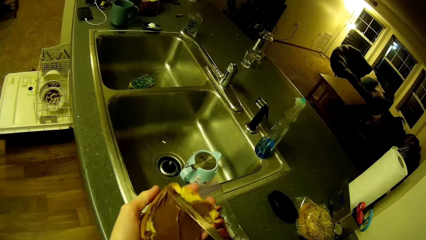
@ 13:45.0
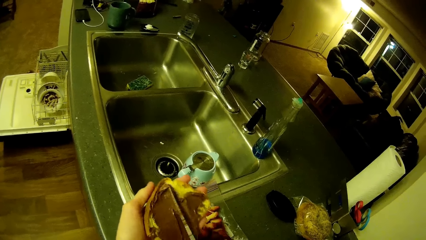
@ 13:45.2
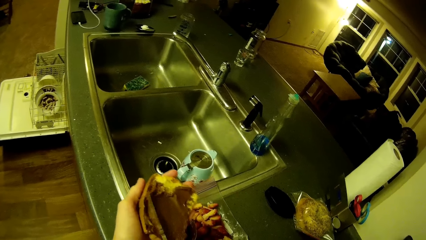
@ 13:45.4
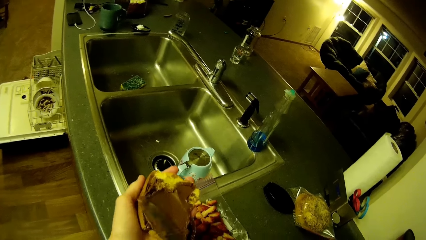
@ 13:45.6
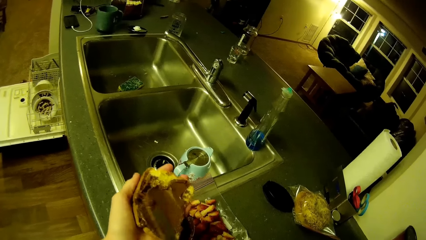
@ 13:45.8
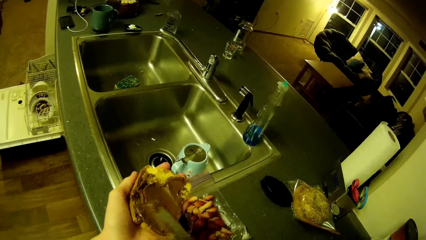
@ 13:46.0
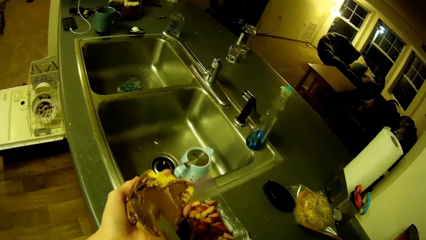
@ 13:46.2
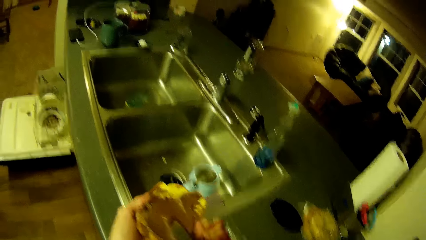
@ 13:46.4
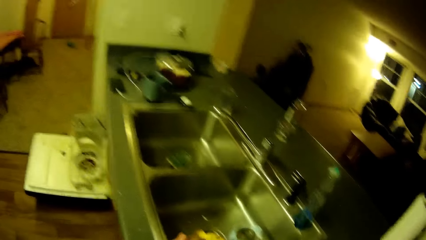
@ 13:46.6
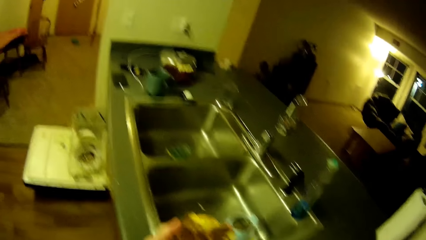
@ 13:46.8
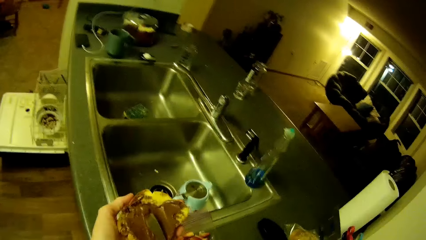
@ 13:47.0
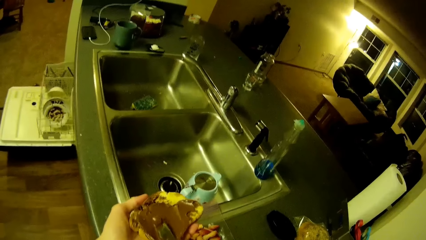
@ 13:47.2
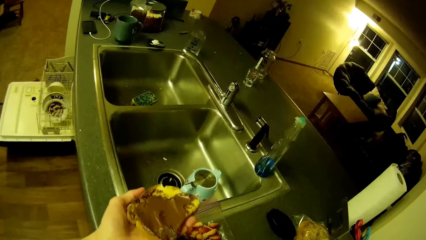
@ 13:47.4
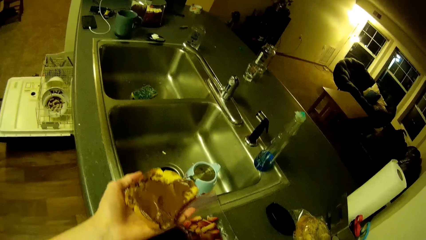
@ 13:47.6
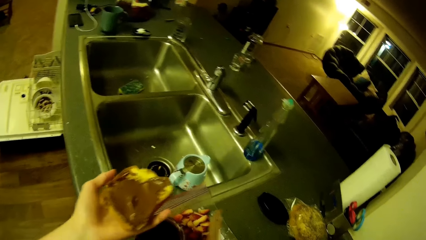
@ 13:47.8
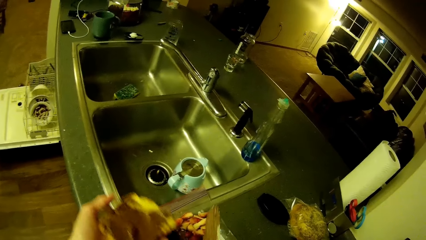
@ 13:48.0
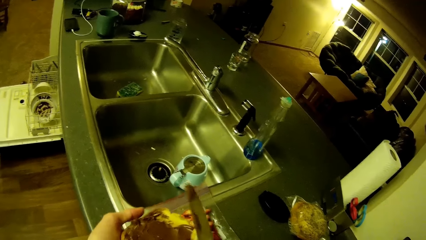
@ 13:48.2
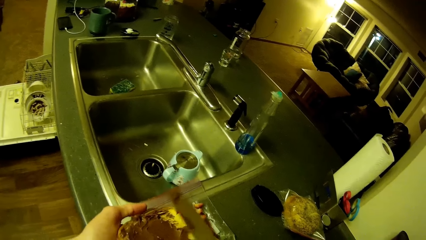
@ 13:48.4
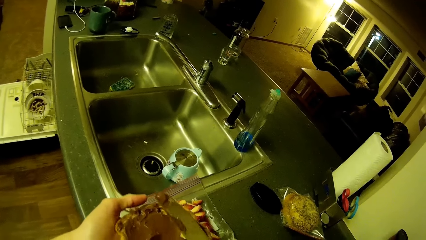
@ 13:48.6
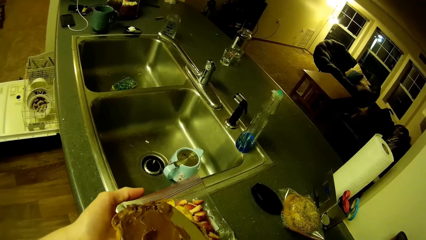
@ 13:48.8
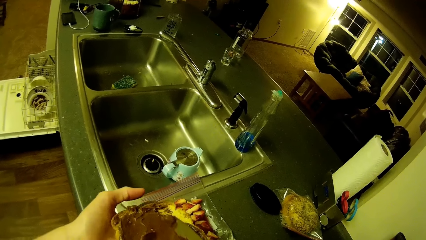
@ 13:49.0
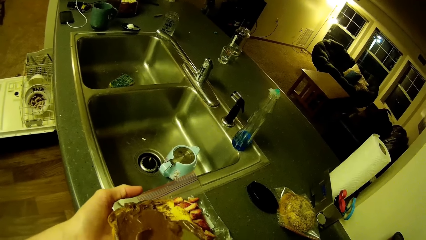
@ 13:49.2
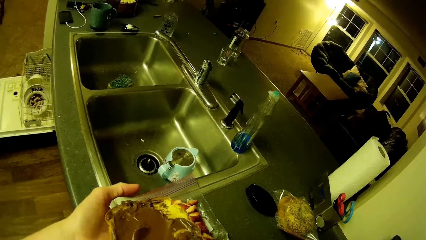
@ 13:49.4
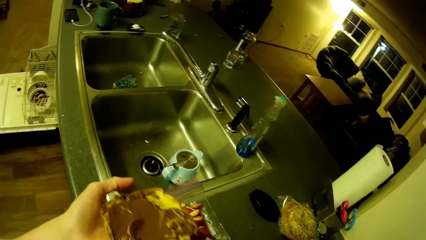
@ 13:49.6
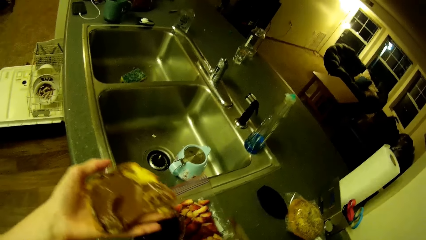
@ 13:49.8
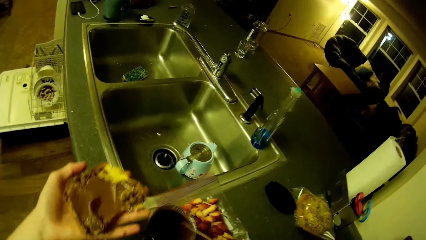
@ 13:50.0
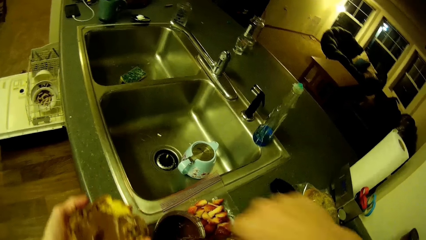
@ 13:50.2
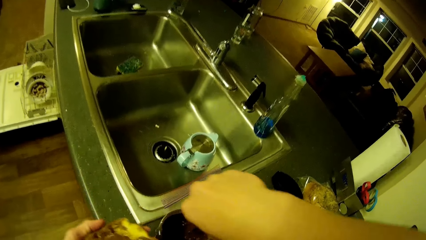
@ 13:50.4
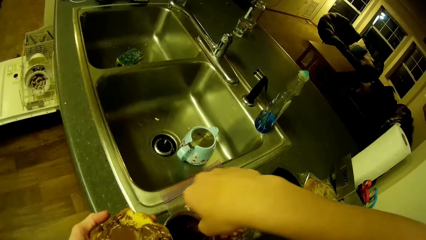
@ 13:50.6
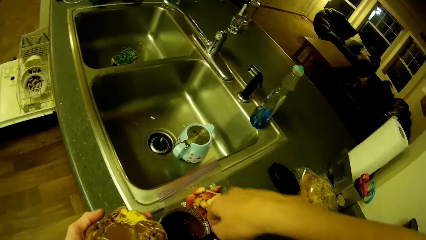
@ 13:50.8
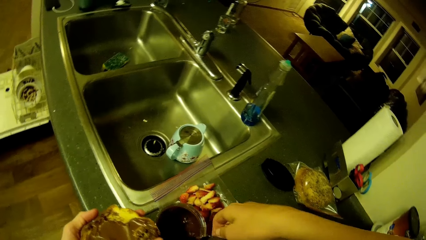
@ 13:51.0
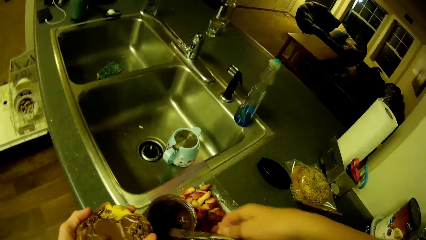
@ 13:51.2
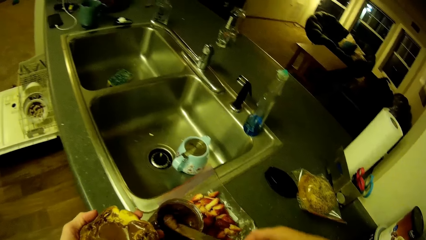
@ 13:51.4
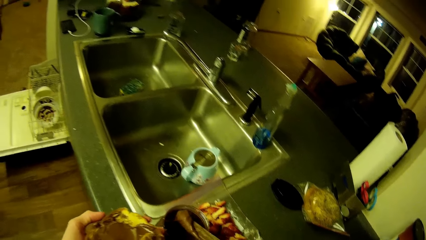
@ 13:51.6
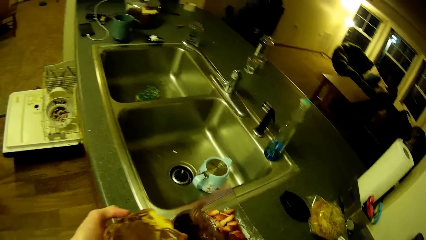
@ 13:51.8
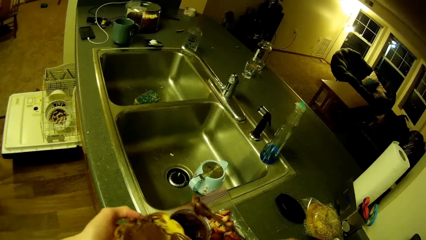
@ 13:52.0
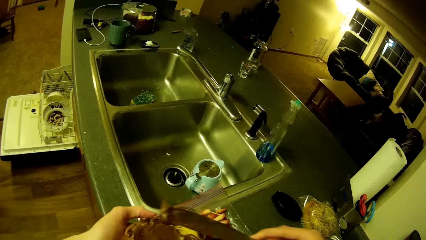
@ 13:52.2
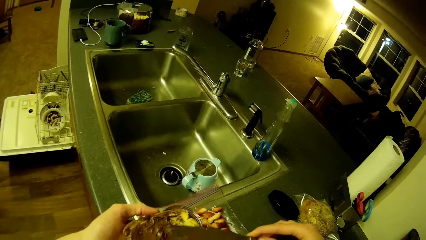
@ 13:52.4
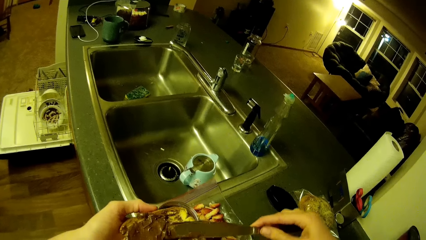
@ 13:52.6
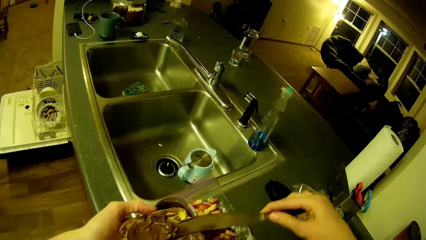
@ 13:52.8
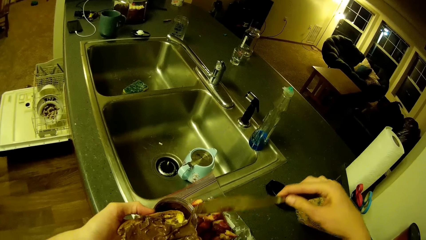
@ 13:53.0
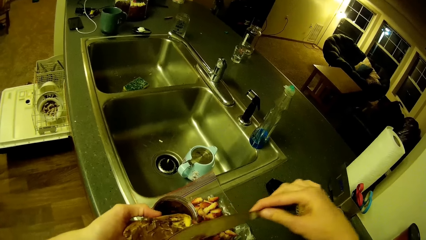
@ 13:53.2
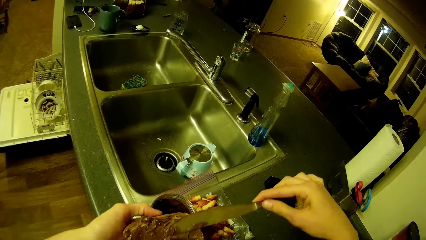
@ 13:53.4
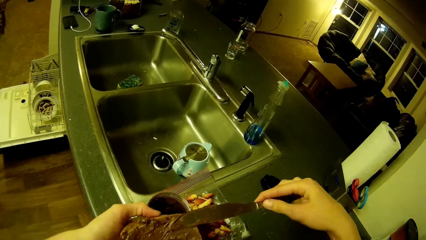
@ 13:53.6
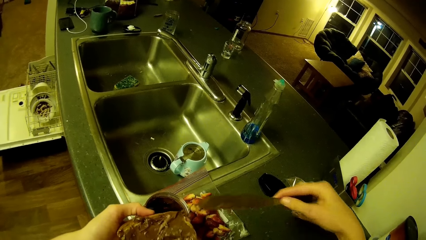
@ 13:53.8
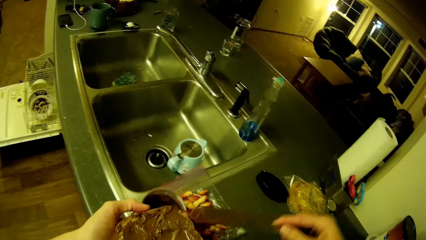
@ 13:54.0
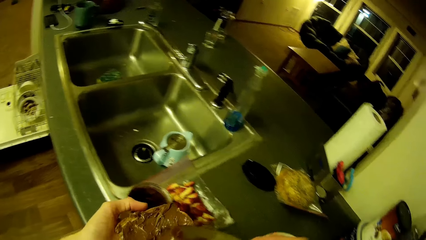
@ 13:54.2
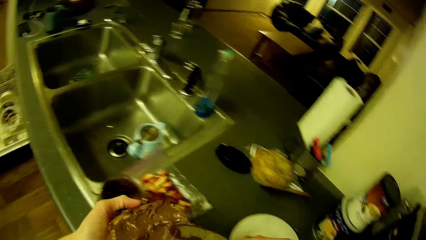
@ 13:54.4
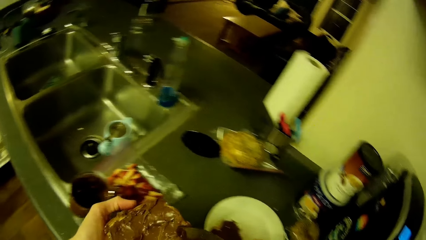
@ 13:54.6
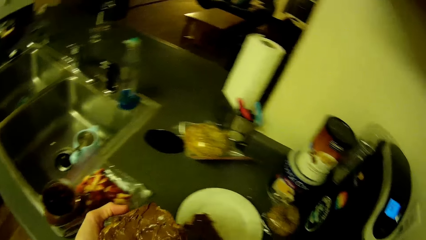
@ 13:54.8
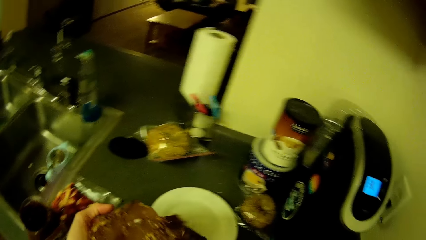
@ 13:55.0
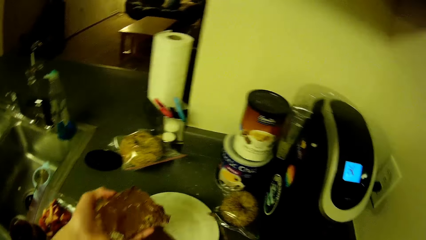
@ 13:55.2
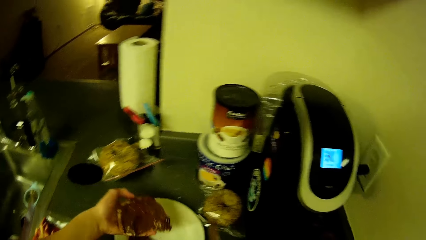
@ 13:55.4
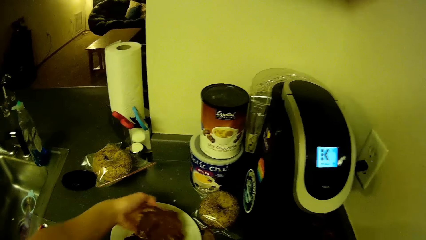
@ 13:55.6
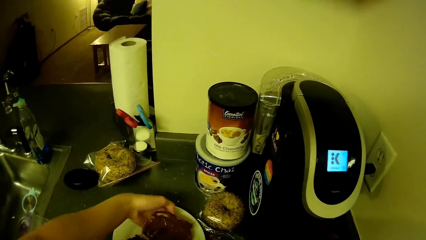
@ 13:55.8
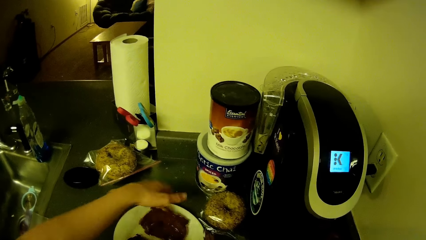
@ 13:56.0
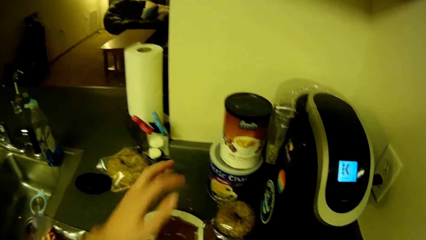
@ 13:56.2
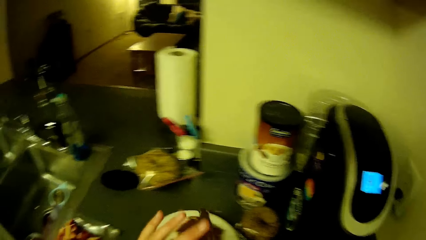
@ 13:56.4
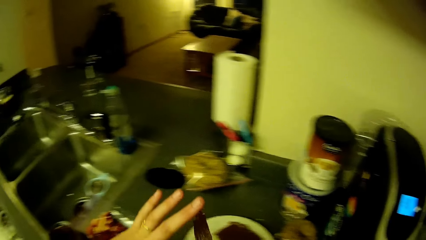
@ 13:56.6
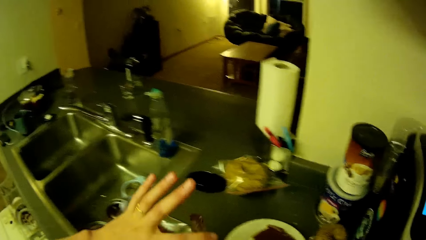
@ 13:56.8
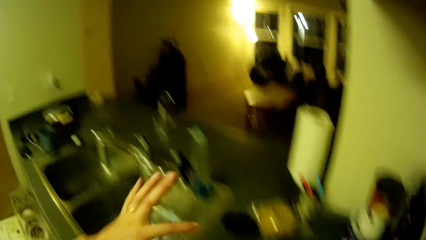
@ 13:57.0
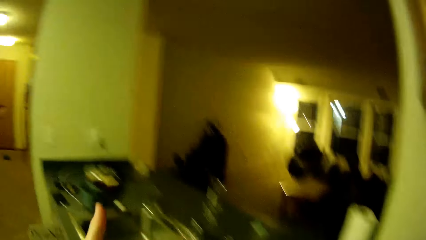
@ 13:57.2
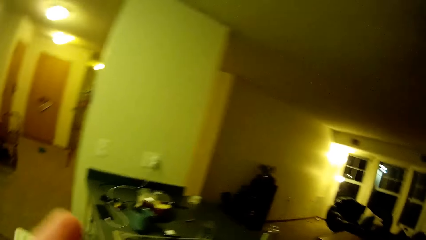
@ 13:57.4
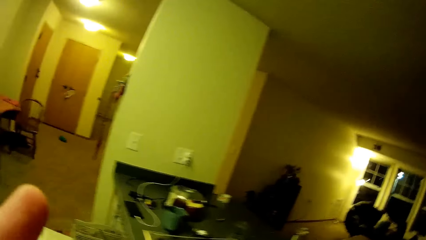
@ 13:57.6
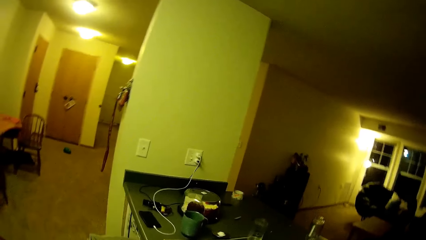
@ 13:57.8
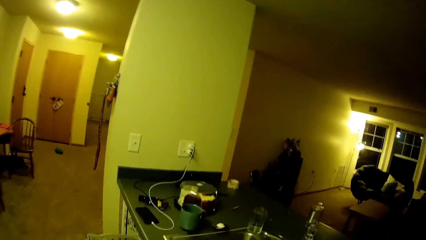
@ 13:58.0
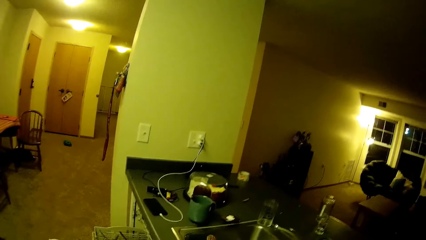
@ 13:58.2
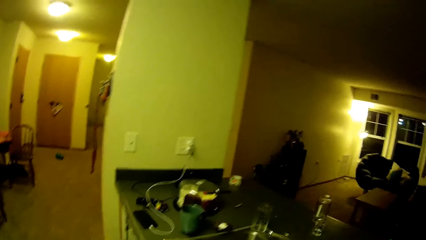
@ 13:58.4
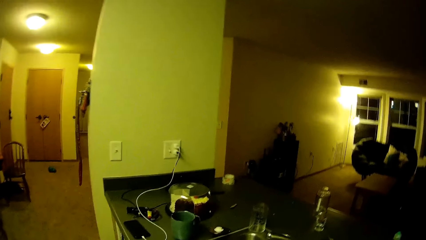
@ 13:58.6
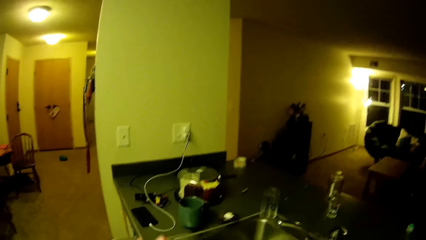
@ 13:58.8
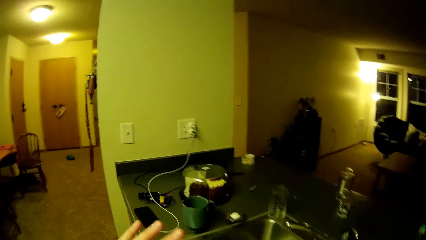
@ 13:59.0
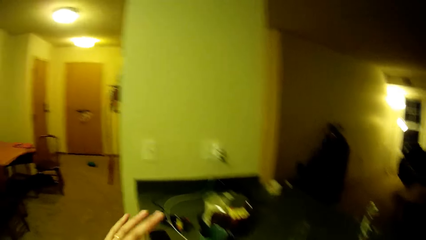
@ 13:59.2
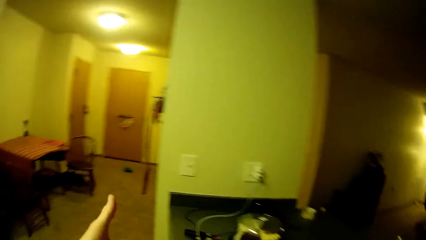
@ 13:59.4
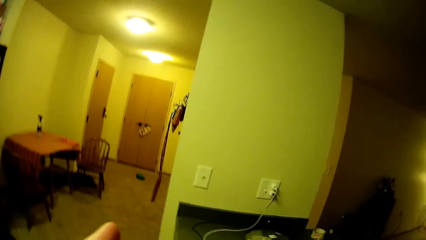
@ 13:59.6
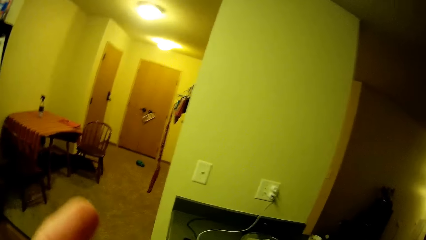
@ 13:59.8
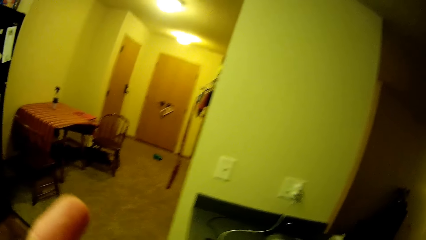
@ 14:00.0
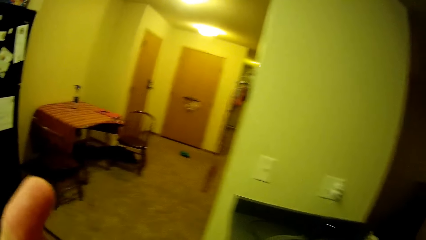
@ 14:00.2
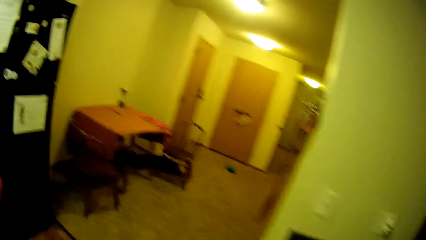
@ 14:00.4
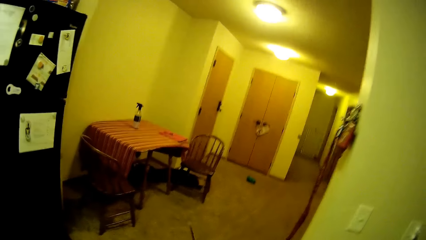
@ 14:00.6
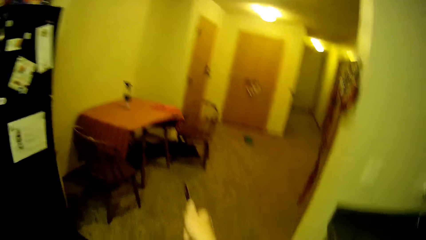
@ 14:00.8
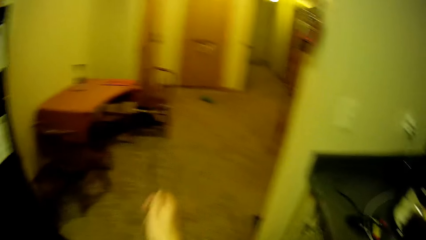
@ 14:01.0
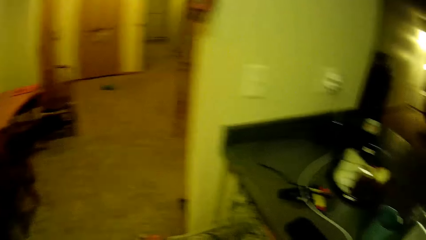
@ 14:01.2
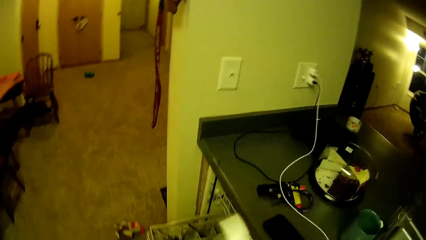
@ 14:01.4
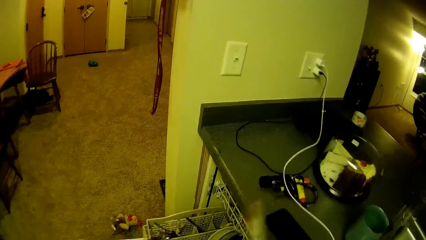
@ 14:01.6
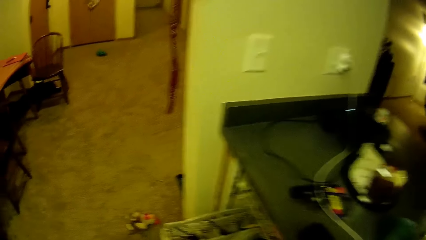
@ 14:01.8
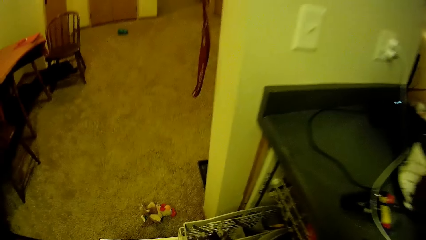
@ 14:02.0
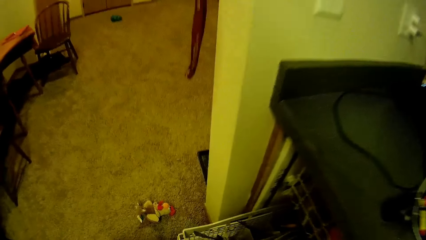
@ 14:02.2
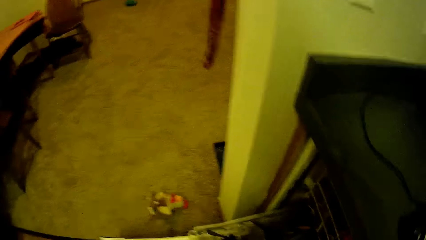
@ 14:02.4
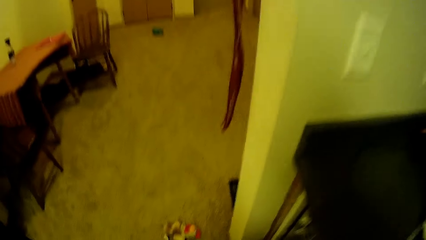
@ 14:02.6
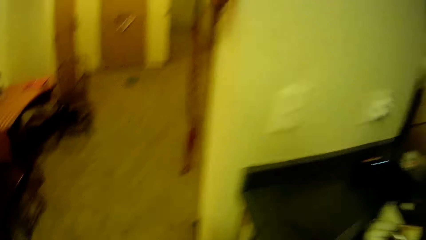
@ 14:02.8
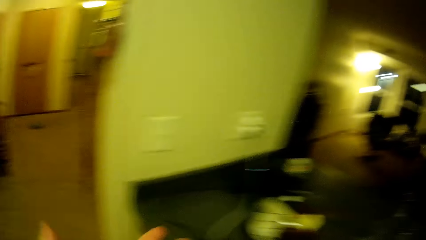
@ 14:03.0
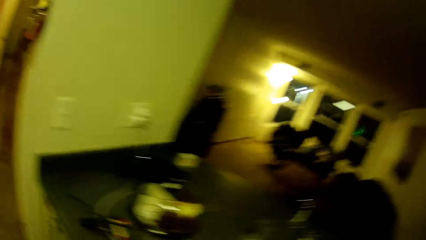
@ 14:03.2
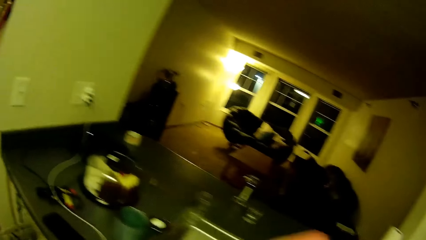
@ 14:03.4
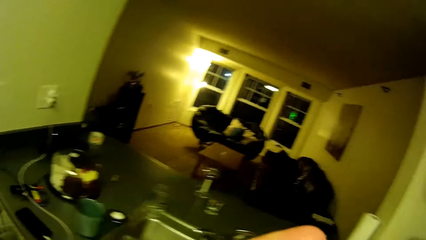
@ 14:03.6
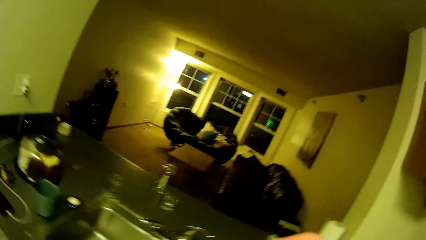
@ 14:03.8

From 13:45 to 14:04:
The camera wearer takes peanut butter from the container with the knife in her right hand. She spreads peanut butter on the slice of bread with the knife in her right hand. She drops the slice of bread in the plate with her left hand. She cleans the peanut butter off the knife with her left hand, with a finger.
